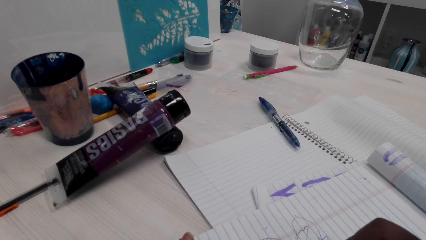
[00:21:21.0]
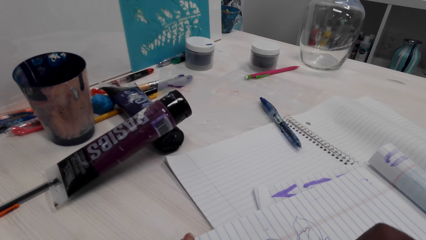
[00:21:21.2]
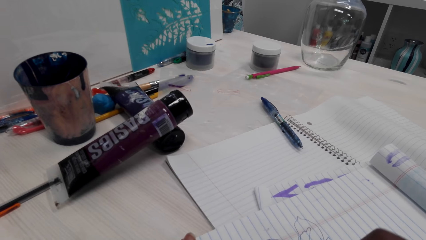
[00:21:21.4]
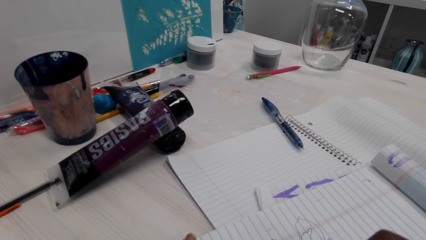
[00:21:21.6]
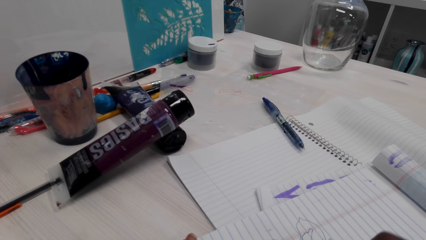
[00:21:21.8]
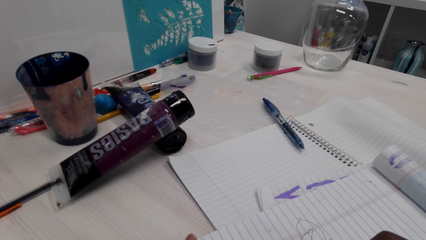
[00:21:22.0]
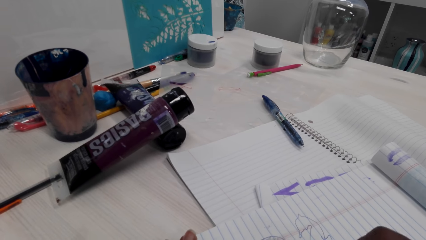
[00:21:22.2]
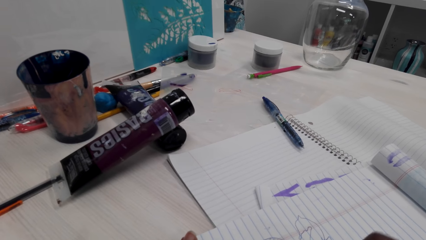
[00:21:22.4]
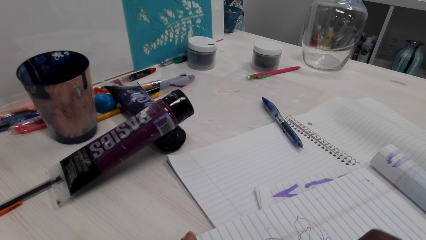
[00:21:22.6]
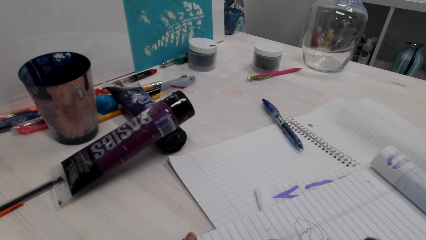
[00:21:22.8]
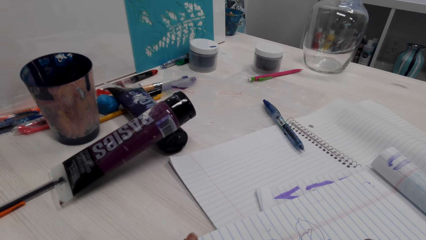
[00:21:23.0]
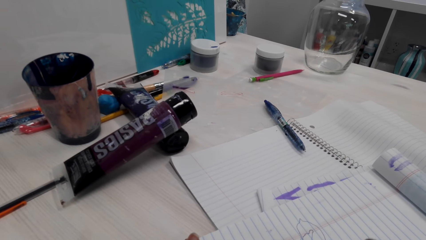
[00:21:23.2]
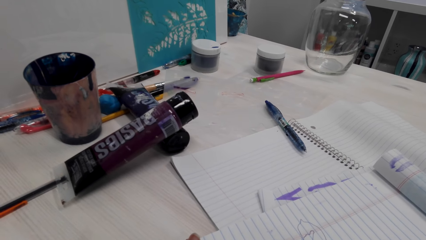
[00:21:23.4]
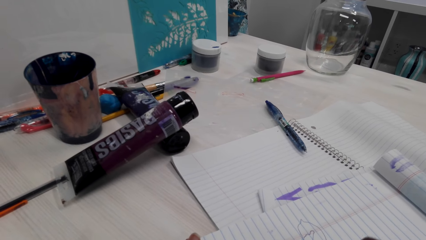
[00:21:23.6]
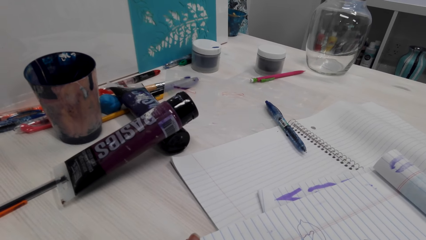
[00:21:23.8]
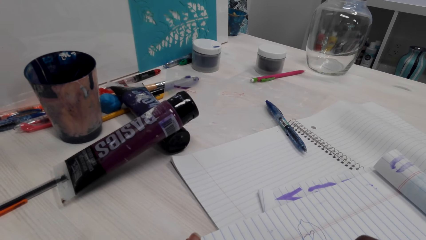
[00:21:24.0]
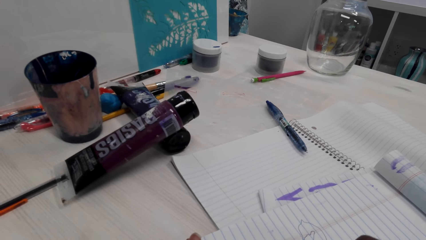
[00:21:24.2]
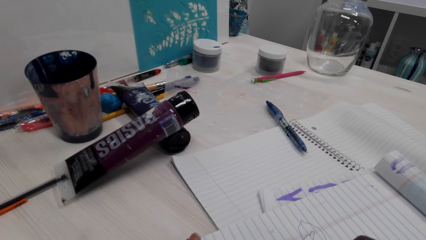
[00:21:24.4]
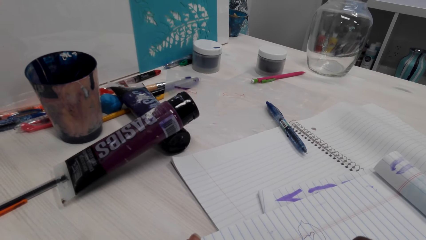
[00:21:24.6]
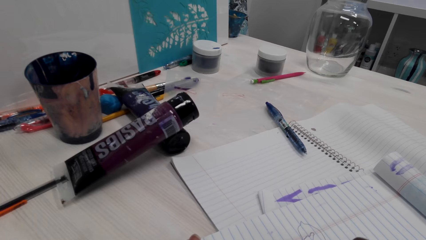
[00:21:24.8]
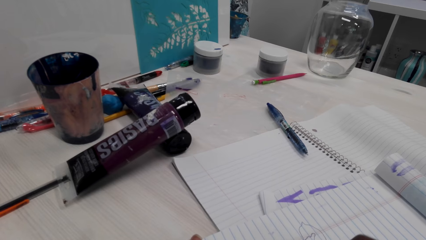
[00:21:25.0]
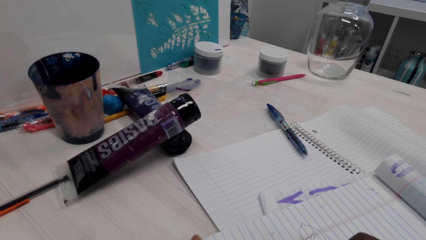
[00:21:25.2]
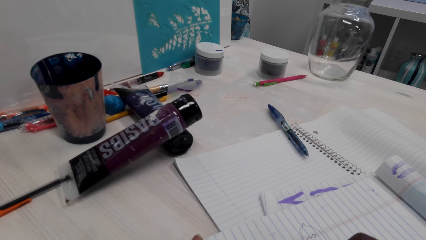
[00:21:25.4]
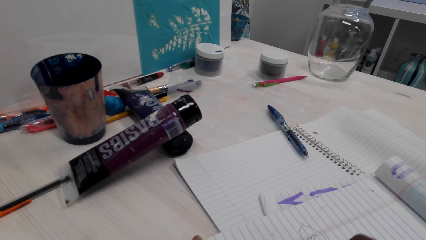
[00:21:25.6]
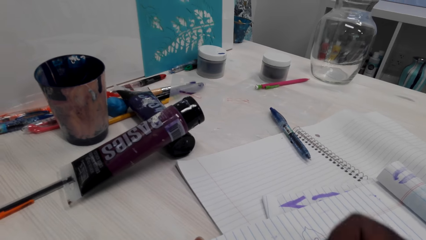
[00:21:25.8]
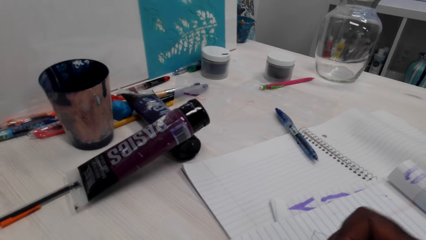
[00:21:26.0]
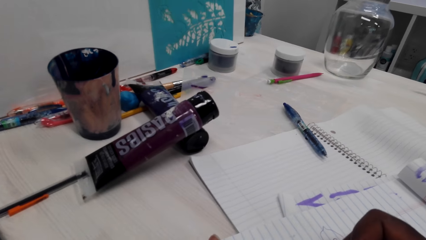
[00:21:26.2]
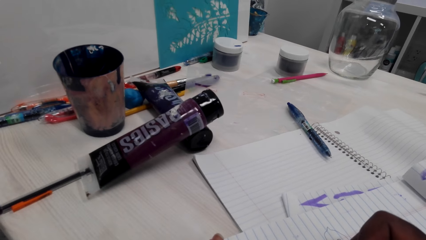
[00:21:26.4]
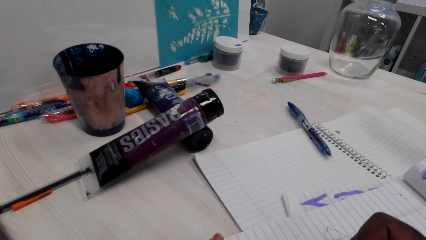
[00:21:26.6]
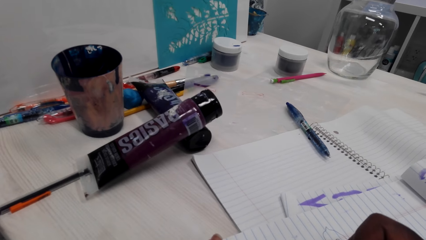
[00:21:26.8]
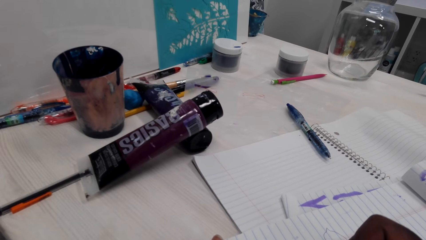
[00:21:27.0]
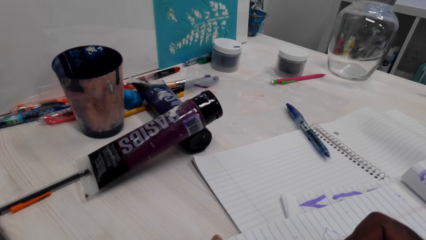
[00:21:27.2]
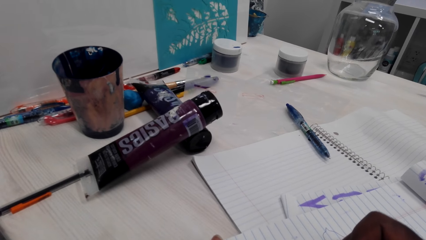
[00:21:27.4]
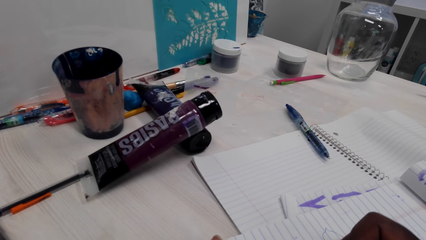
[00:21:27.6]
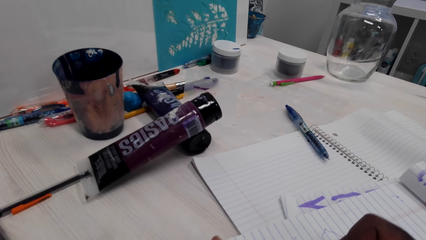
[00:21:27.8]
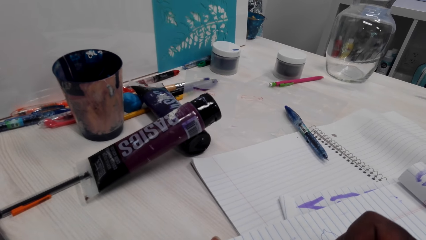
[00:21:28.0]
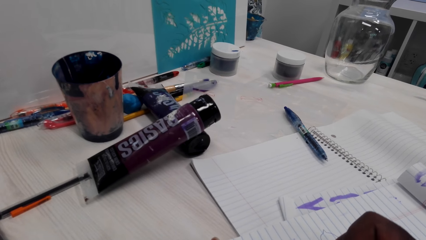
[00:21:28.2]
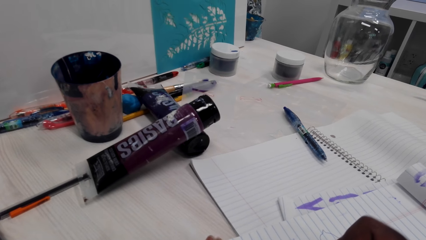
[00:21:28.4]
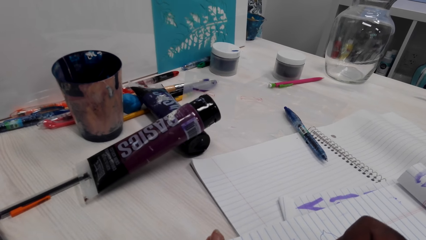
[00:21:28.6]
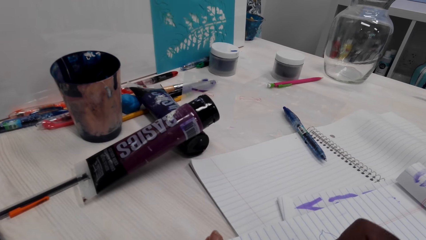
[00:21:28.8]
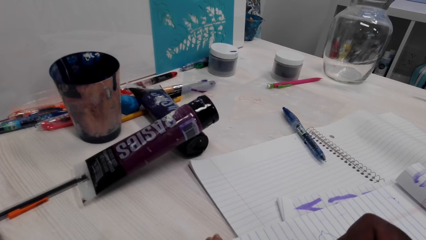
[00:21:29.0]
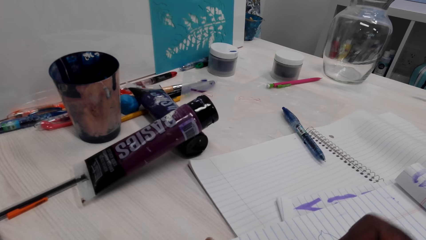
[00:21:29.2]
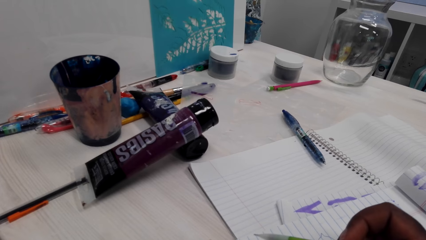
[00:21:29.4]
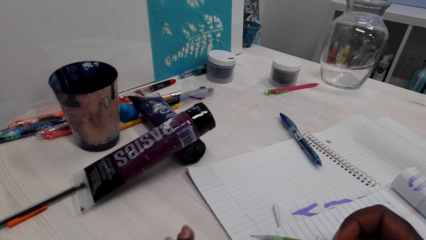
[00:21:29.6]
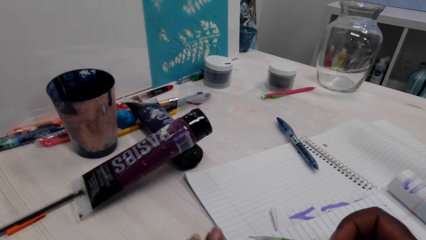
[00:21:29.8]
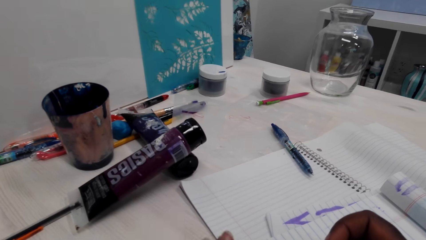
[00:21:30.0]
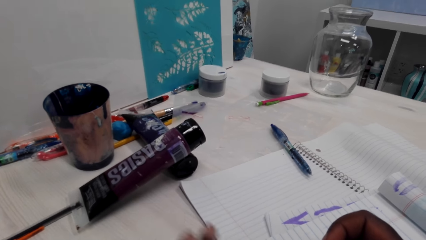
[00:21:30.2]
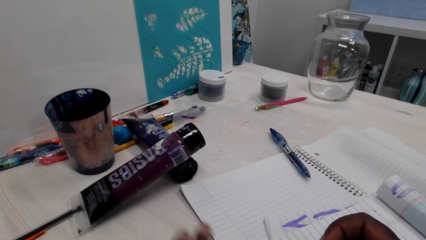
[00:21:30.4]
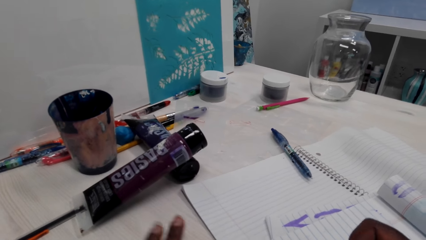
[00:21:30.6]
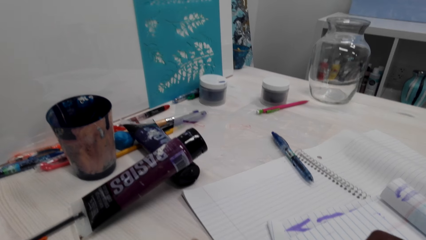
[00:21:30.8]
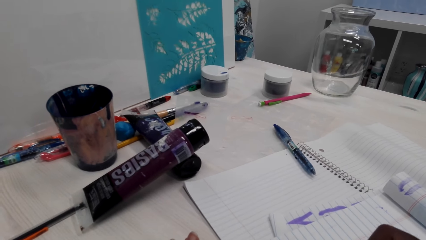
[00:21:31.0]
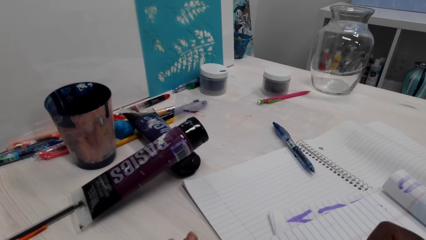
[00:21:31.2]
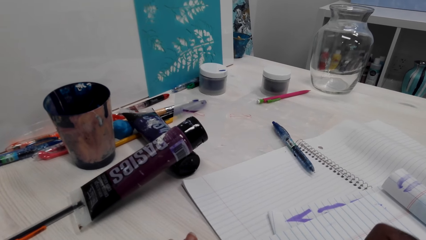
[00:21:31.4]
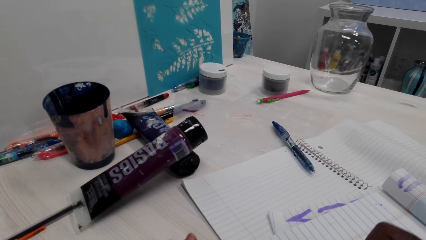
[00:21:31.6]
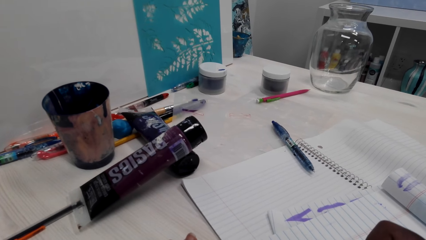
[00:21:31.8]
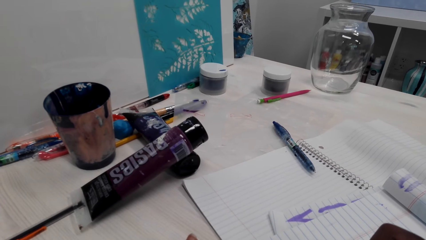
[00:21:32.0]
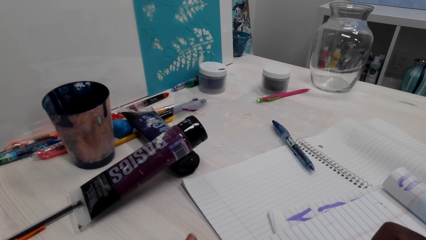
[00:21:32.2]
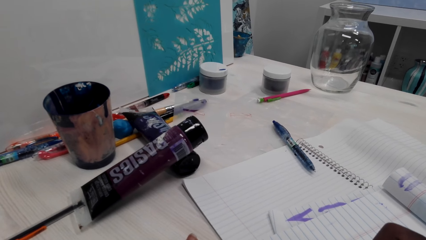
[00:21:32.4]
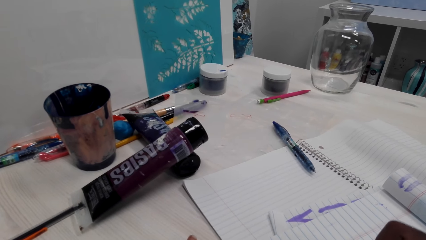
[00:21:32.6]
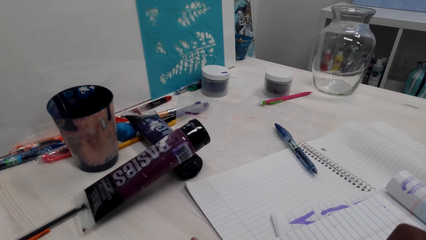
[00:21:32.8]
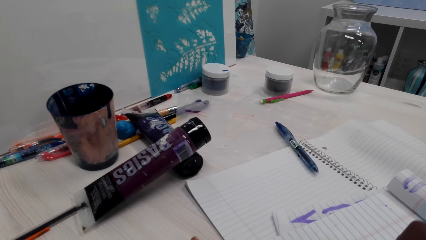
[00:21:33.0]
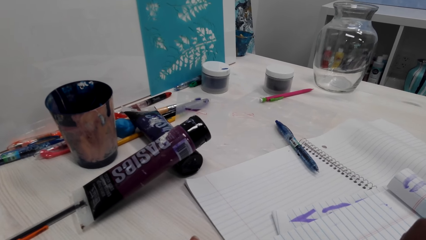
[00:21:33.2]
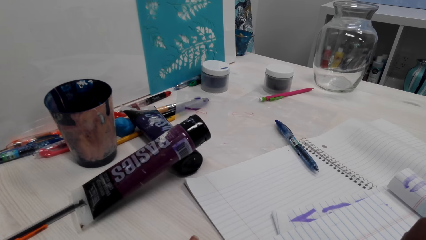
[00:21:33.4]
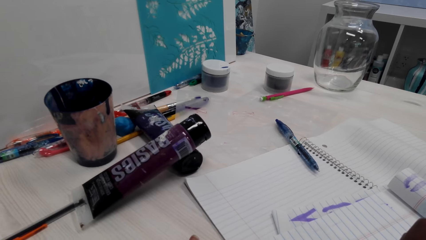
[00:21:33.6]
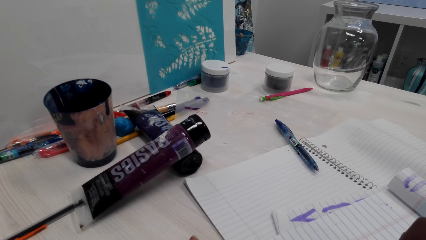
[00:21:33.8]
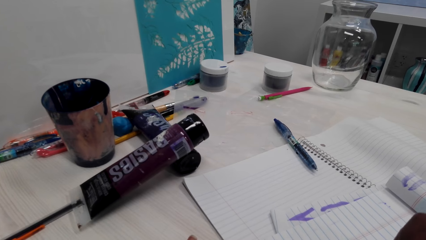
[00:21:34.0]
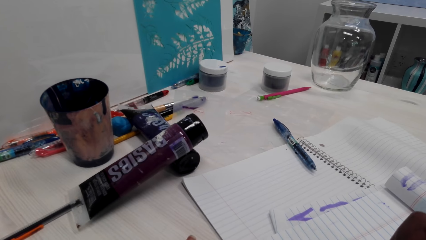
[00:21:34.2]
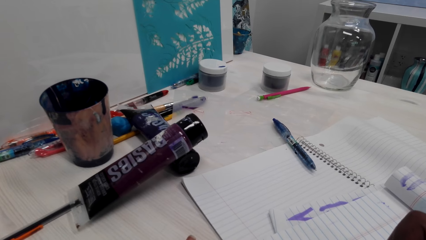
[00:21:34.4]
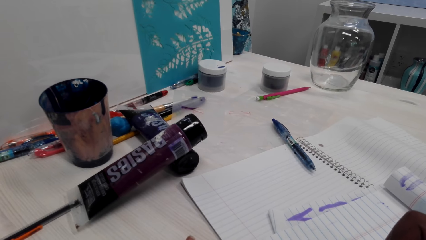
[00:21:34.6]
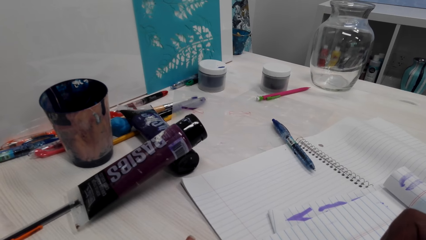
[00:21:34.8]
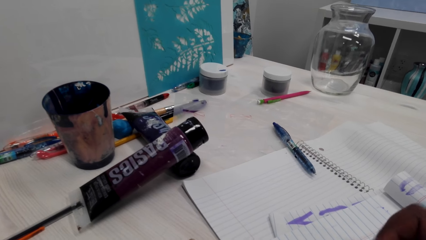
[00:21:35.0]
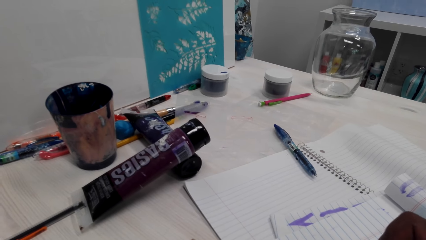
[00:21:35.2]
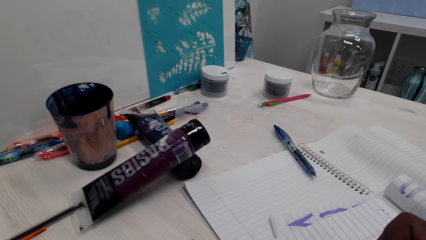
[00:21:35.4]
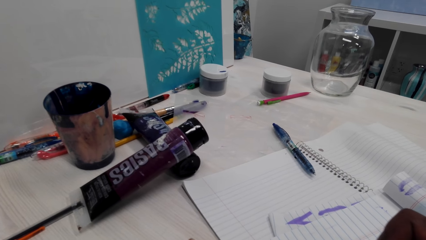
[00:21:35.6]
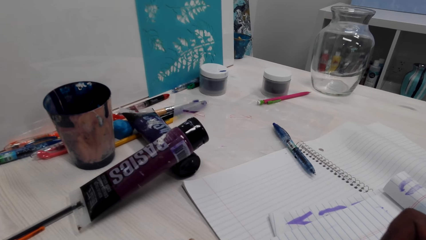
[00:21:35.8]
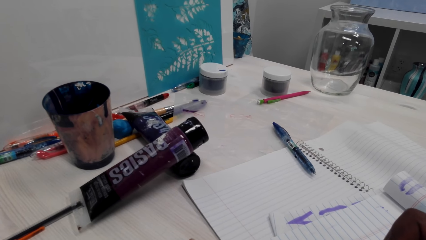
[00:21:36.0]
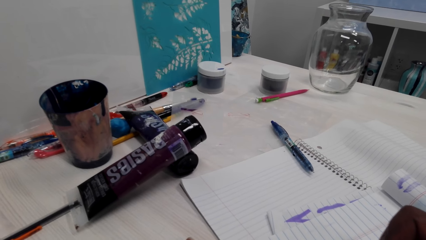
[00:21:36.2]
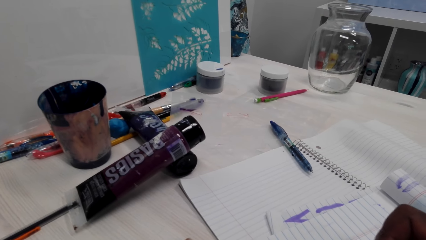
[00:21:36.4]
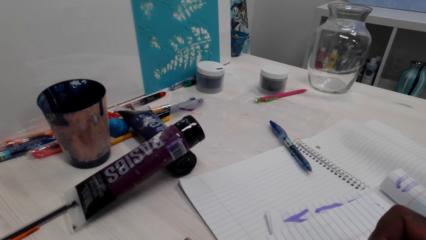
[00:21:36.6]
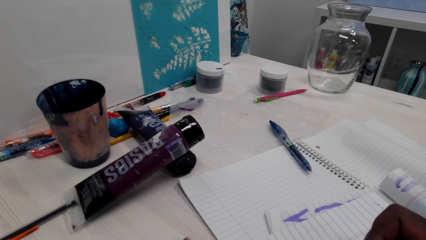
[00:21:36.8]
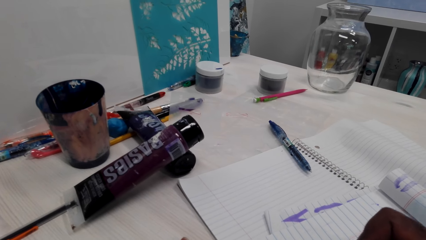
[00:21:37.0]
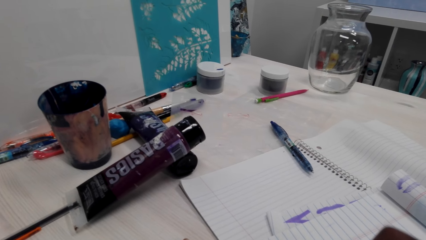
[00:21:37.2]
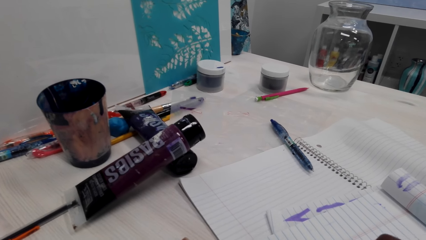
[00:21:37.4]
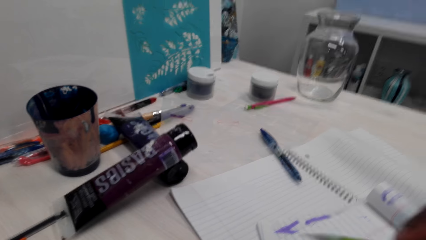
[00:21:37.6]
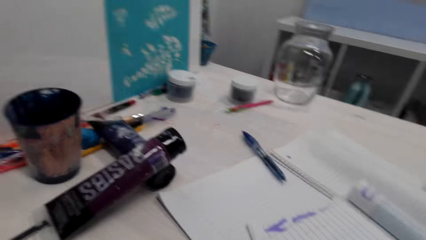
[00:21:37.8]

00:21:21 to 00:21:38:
The camera wearer blows on the book. They color a picture with the pencil. They wipe on the worktable. They move the left hand. They color a picture with the pencil.
